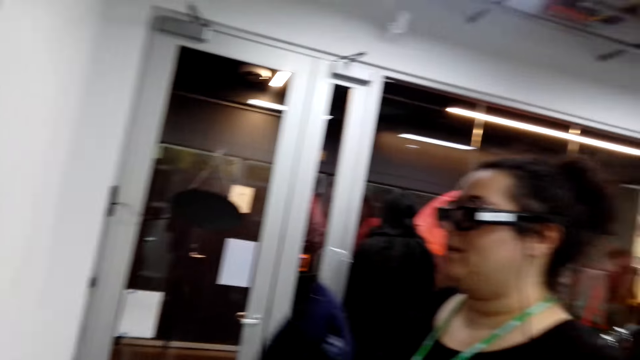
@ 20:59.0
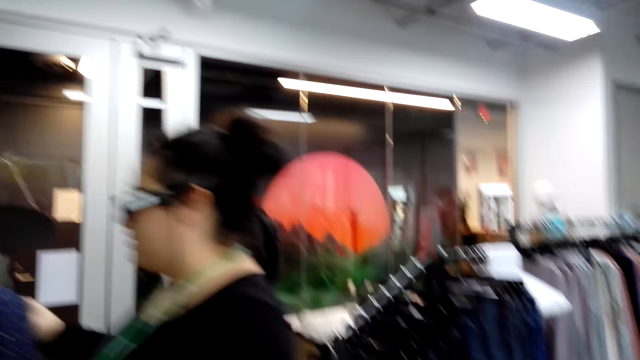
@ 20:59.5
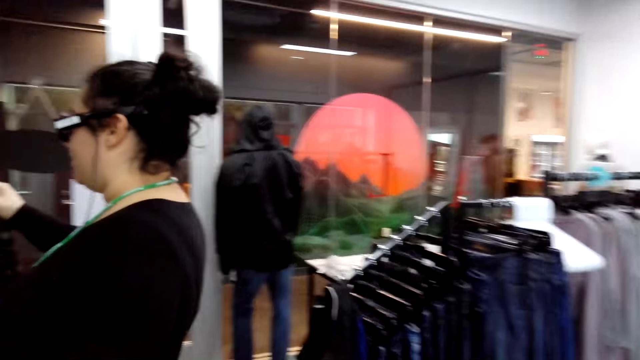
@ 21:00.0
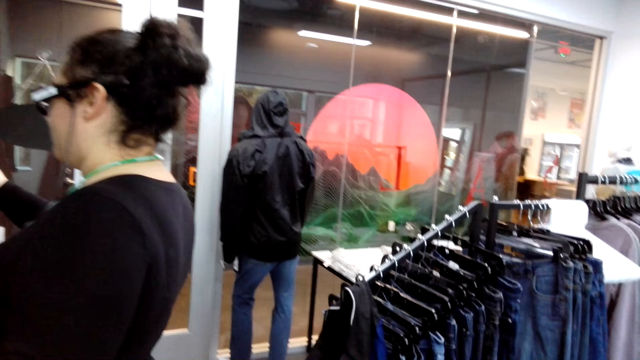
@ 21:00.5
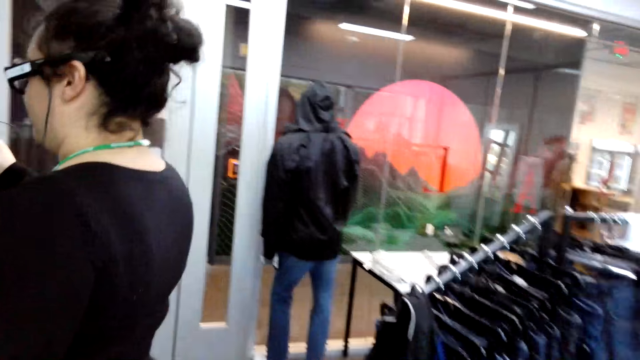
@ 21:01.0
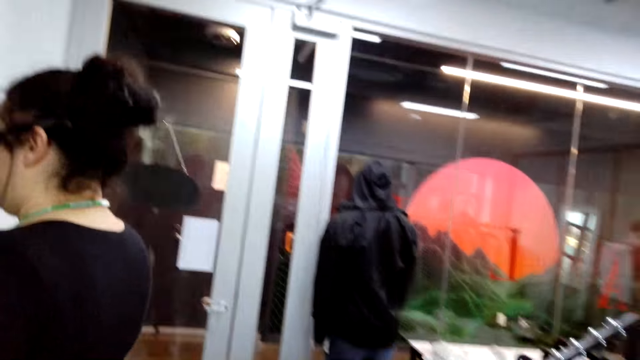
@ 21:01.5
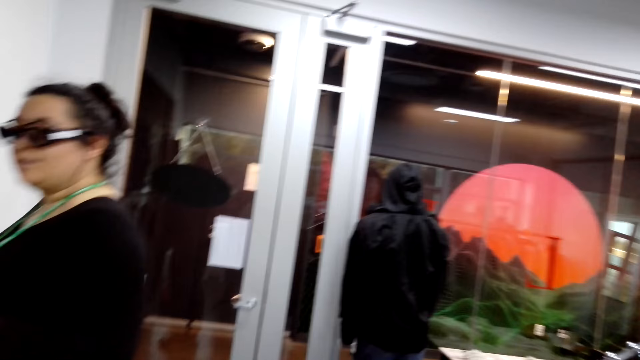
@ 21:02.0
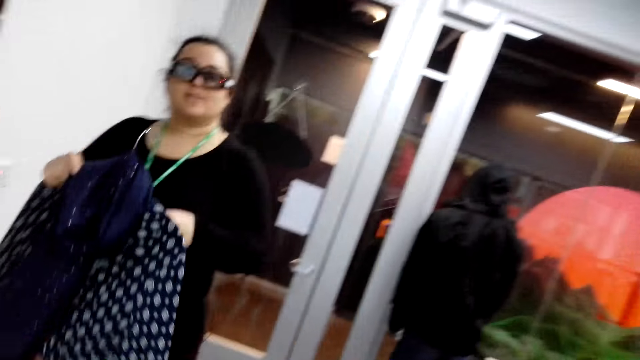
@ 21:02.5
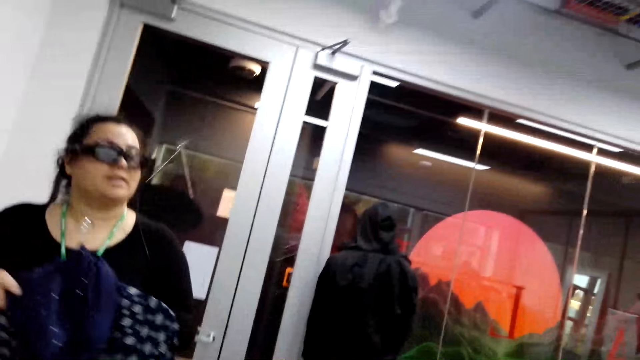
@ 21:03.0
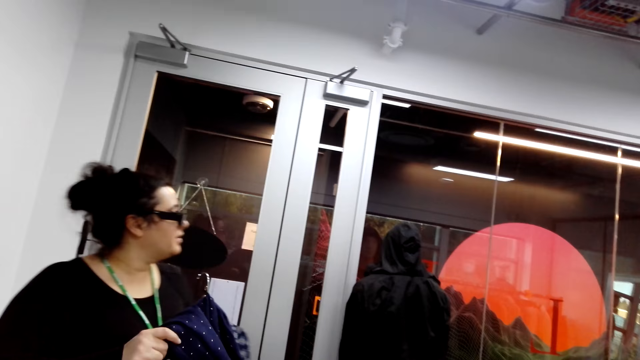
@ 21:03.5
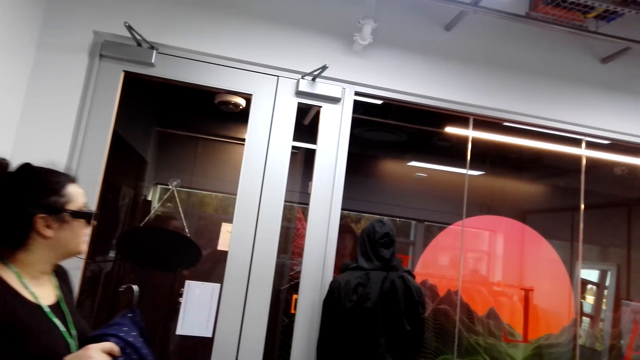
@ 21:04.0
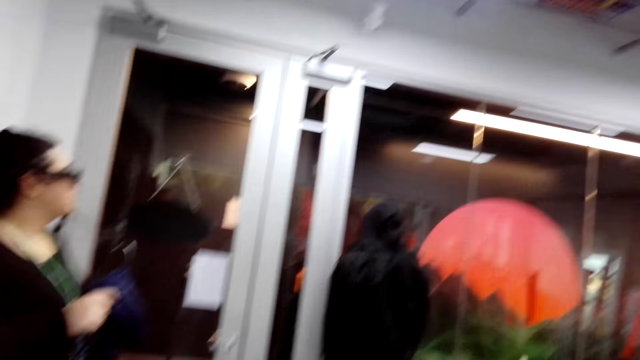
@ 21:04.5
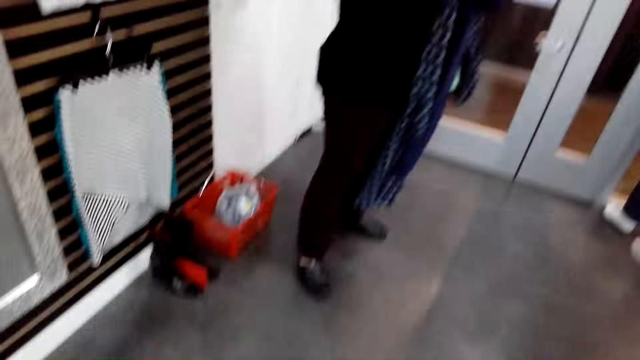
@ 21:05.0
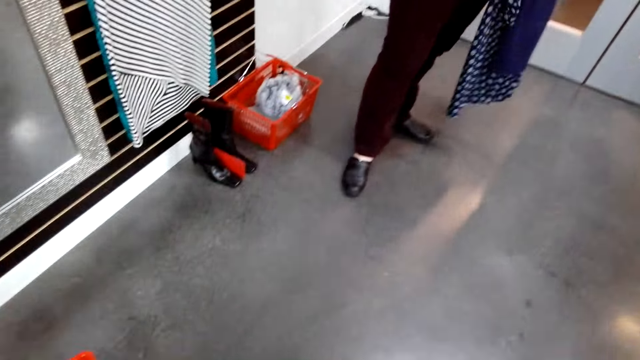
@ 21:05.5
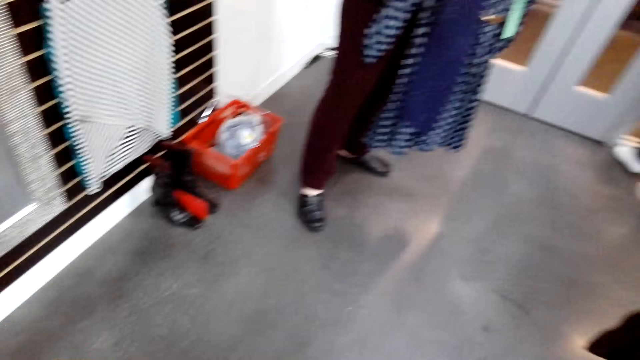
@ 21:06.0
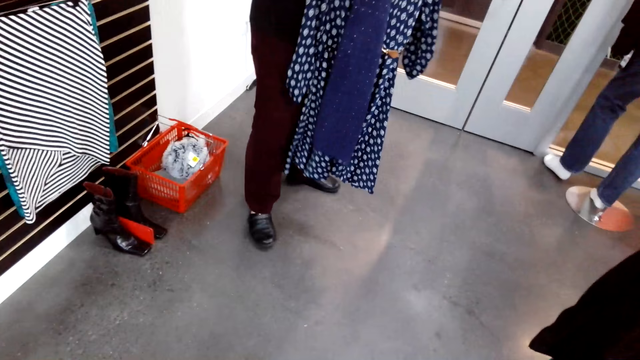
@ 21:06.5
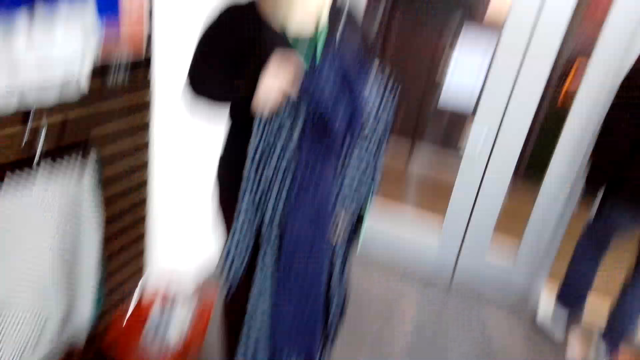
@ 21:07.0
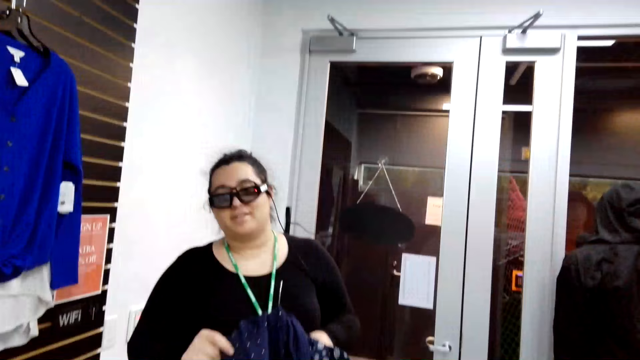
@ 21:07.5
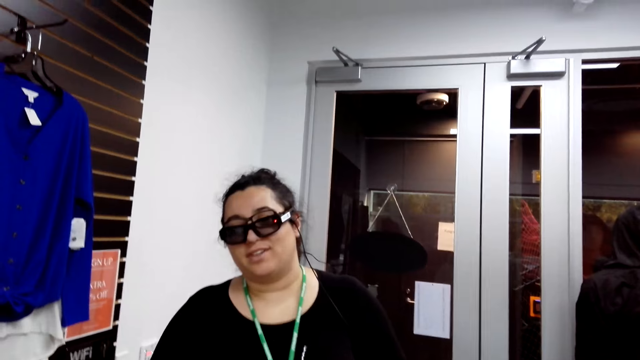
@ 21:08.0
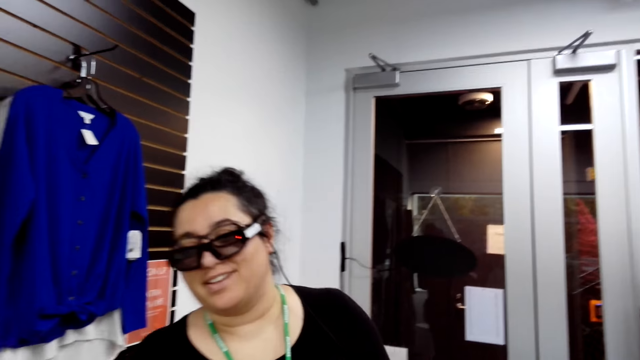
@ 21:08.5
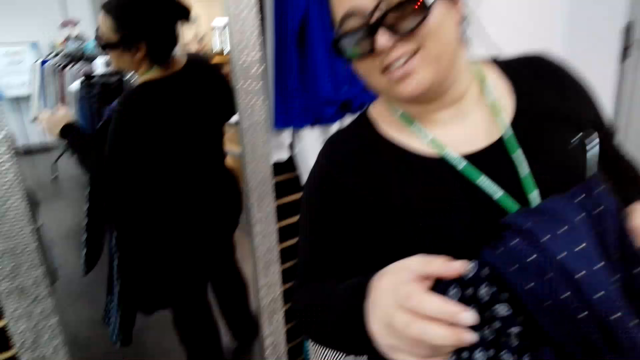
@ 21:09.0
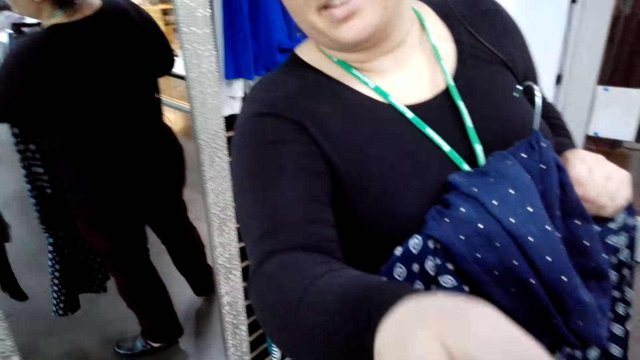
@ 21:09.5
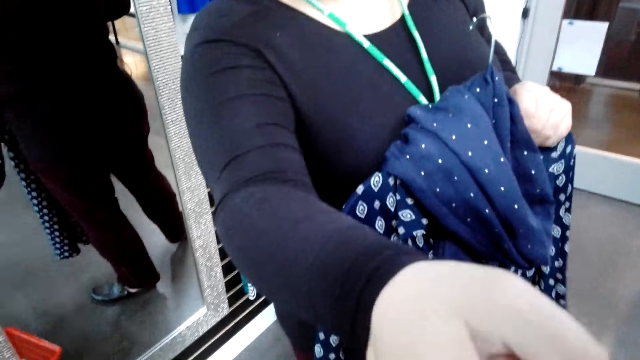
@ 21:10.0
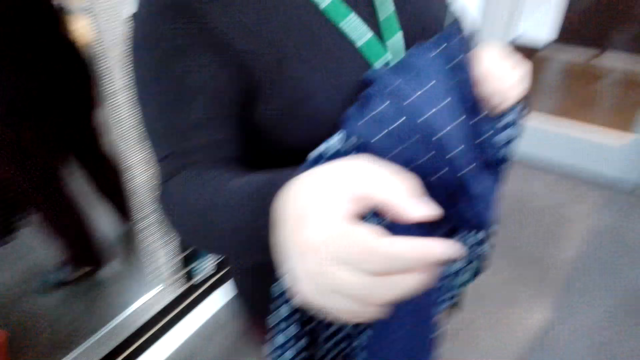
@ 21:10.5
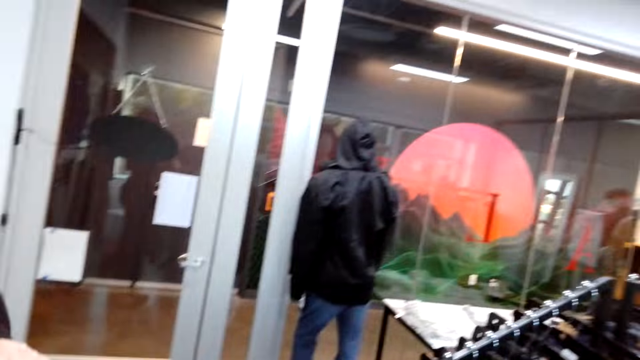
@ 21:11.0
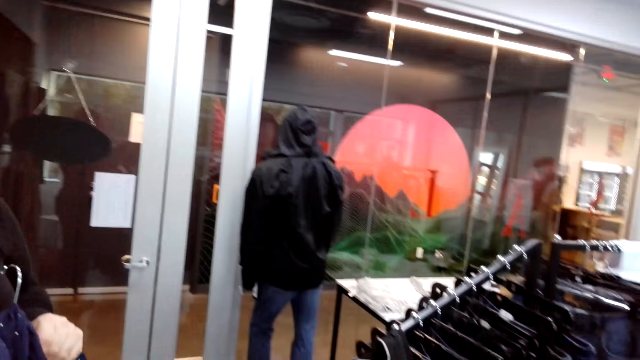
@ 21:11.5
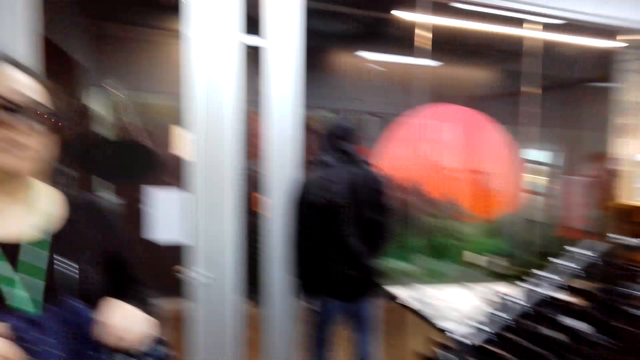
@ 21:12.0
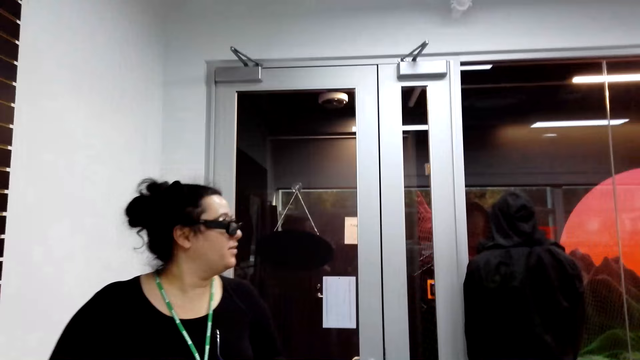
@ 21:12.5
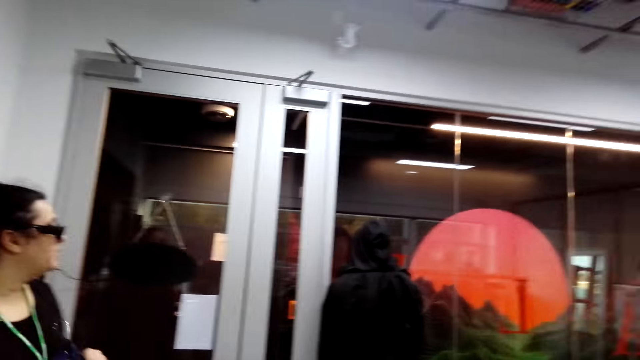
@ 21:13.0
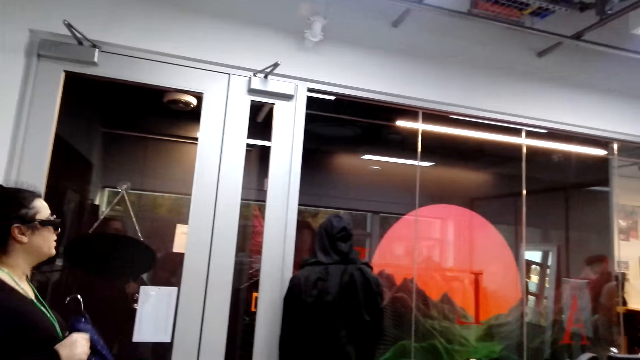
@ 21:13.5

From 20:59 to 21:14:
The camera wearer looks around the room. A lady turns around. The camera wearer looks down. The lady walks toward the camera wearer and touches the camera wearer. The camera wearer looks around the room.

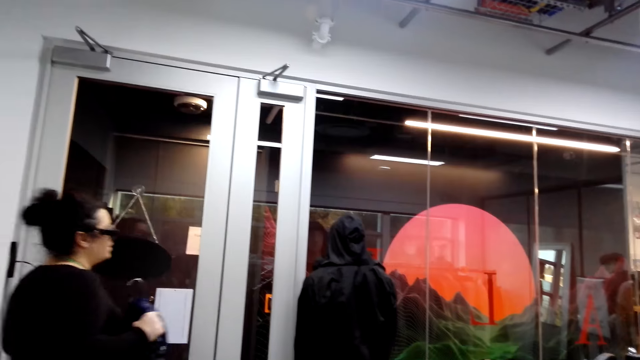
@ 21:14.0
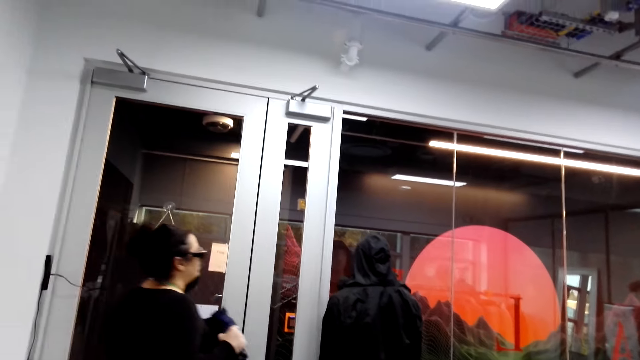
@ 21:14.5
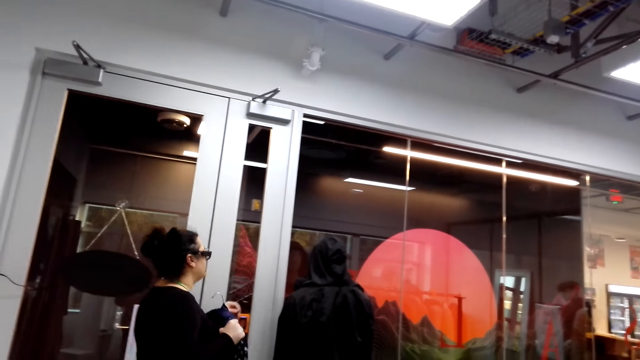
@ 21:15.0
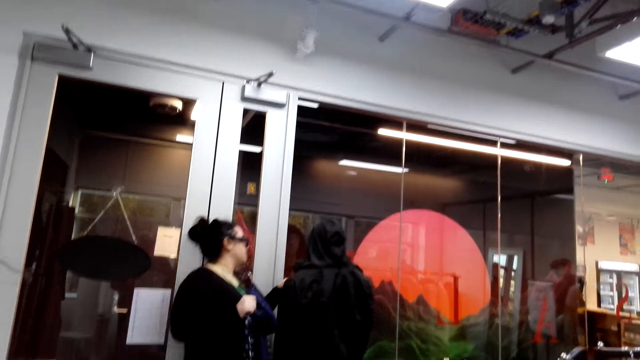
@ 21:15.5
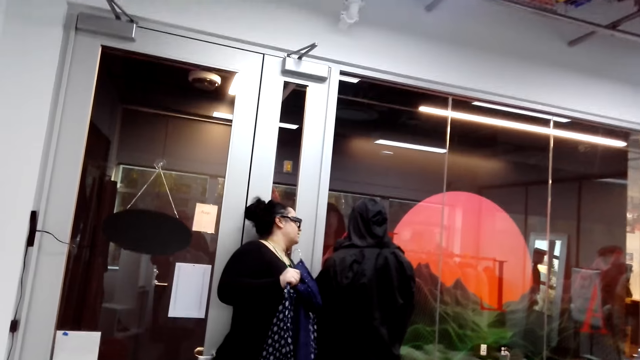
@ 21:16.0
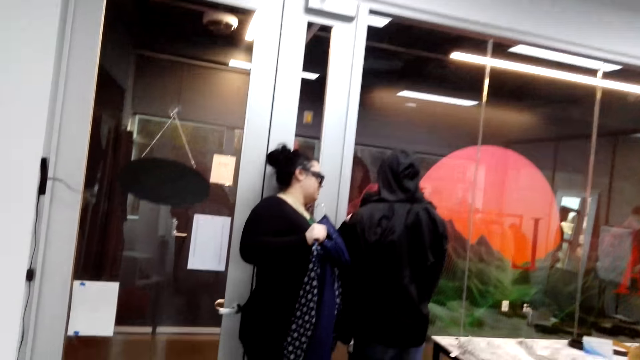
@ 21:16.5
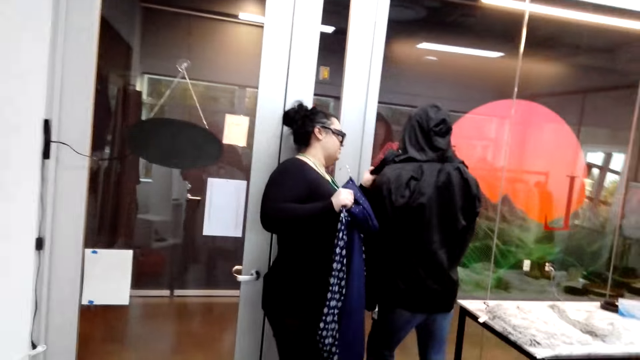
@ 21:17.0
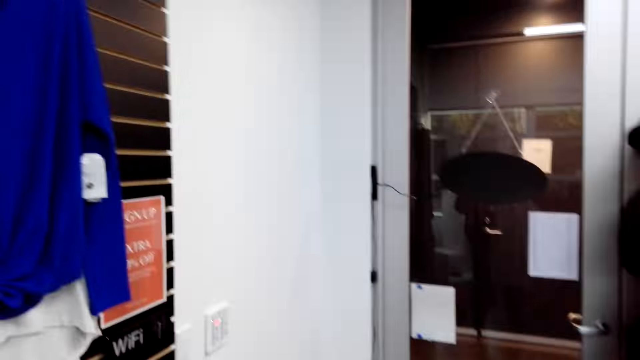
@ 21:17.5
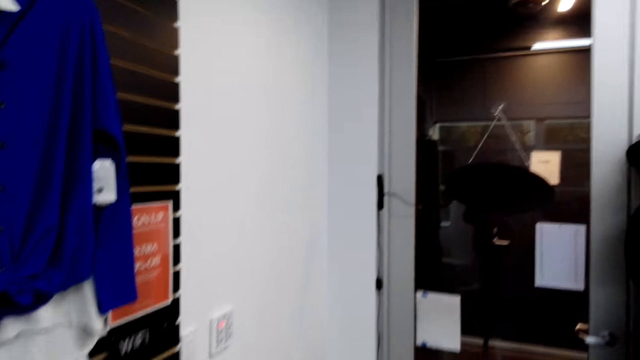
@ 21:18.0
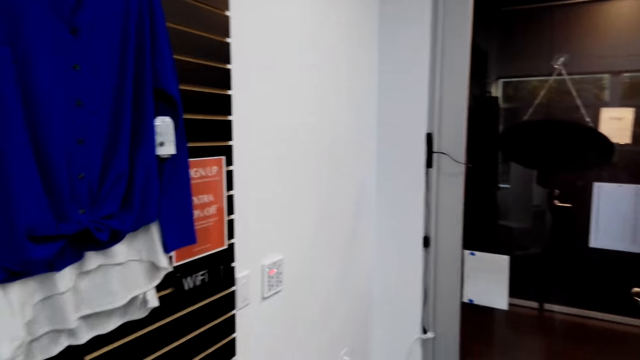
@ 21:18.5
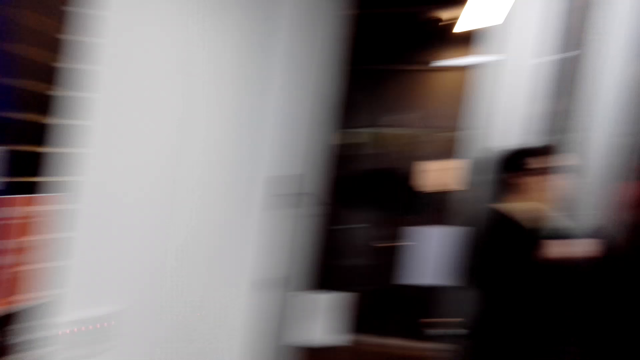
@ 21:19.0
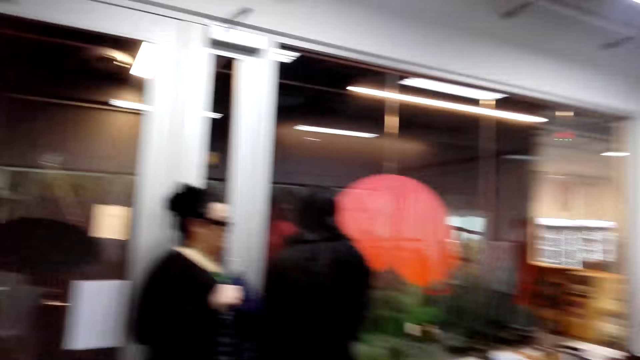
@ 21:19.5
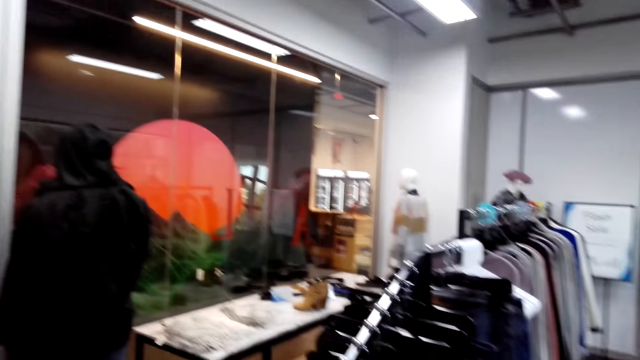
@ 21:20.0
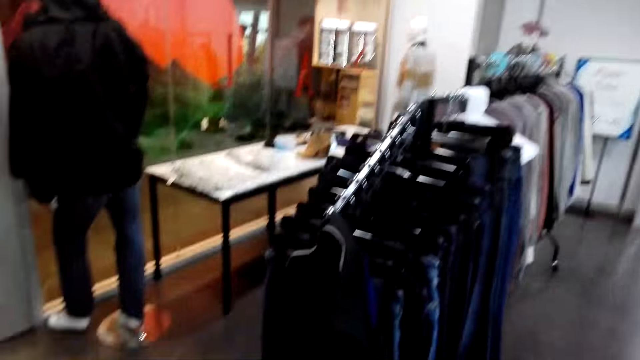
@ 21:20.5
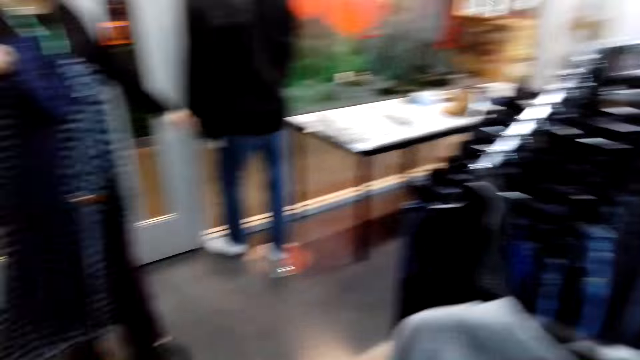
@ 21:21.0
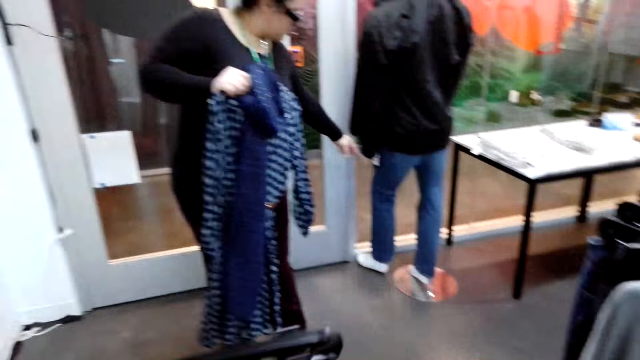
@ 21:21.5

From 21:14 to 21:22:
A lady walks on the floor. The lady touches a jacket and checks the jacket. The camera wearer looks around. The lady looks at a tag.
